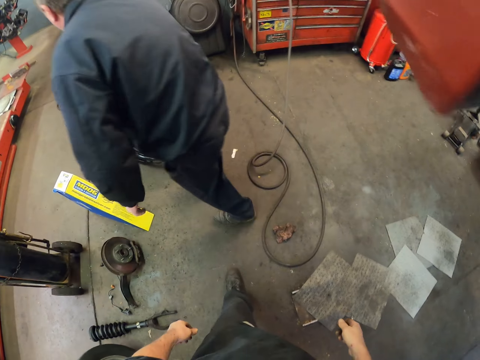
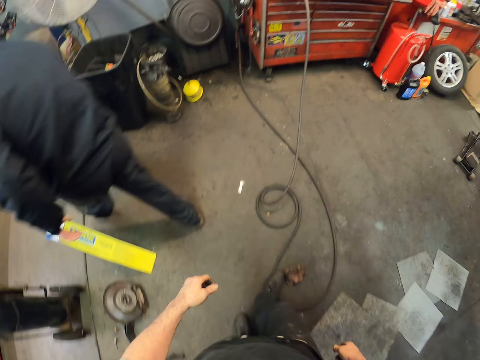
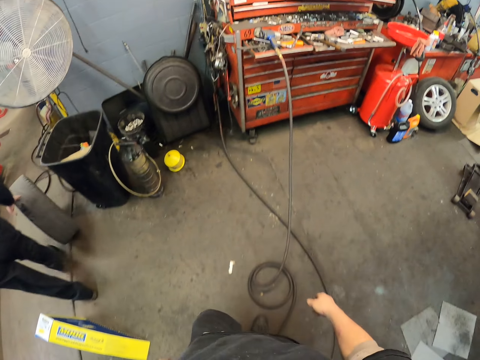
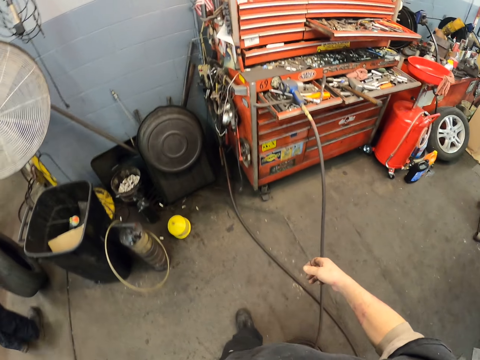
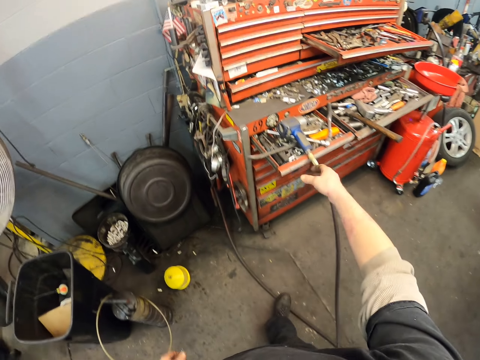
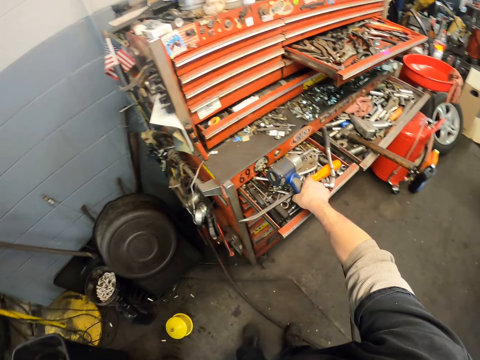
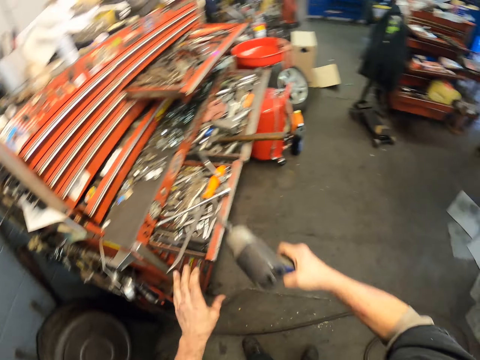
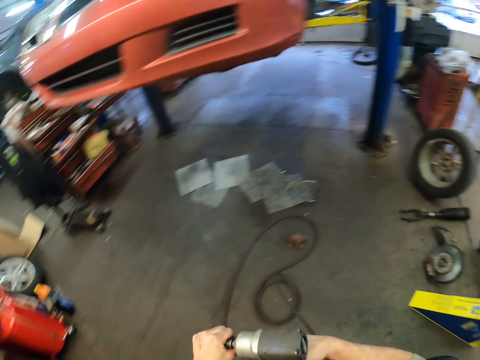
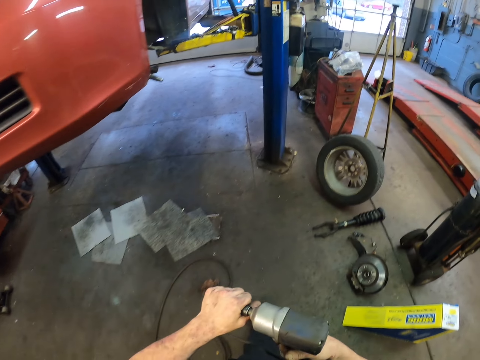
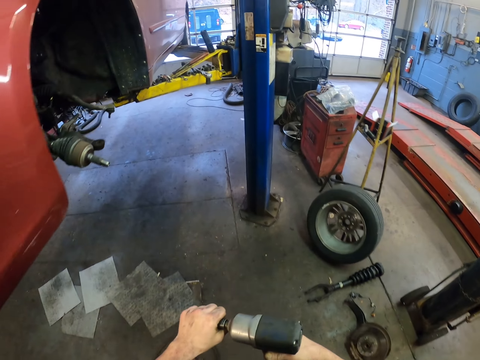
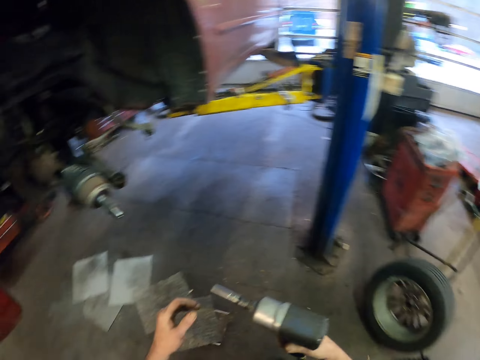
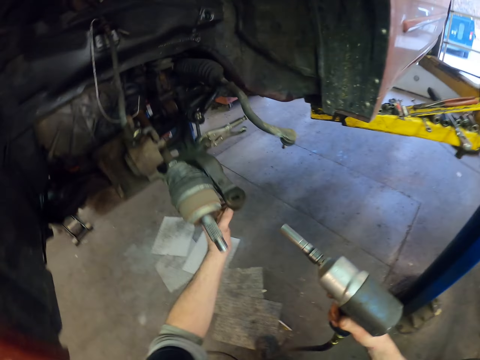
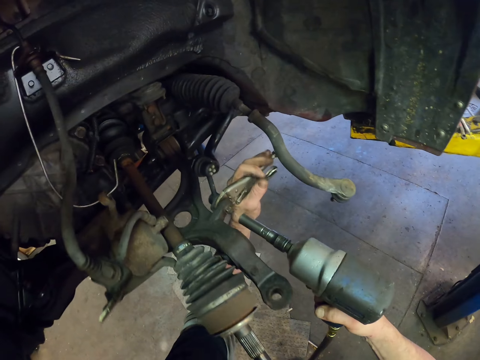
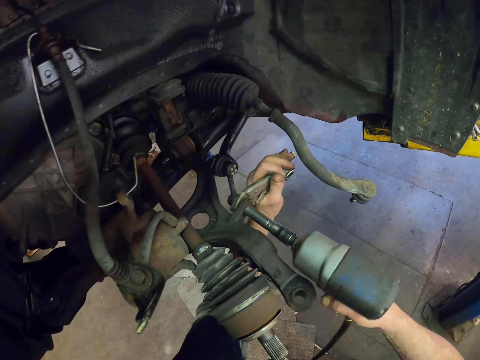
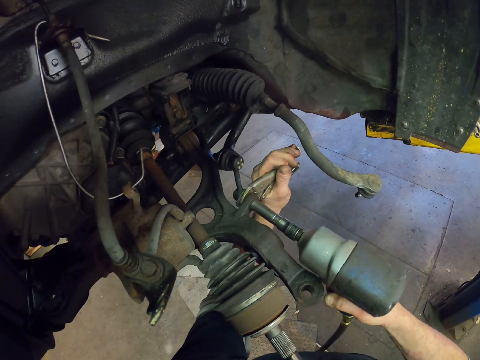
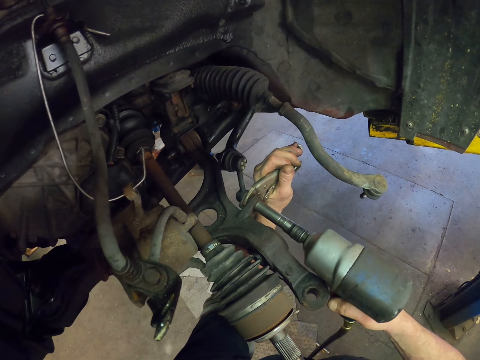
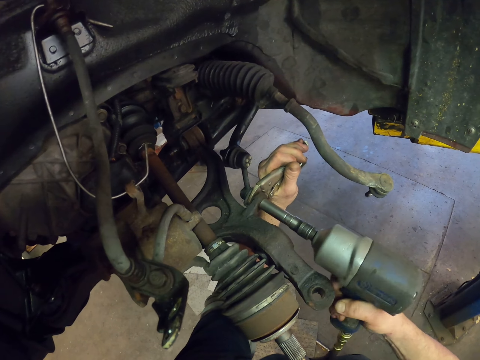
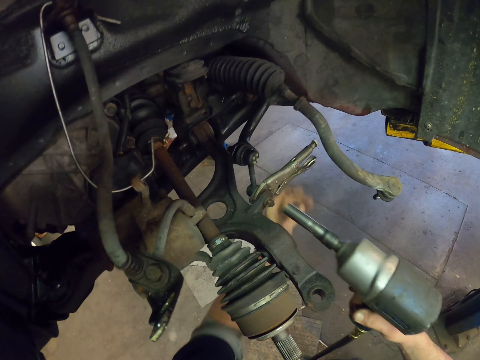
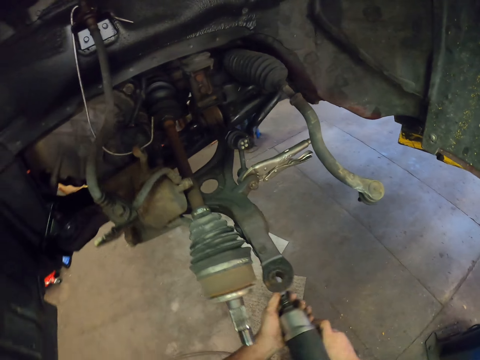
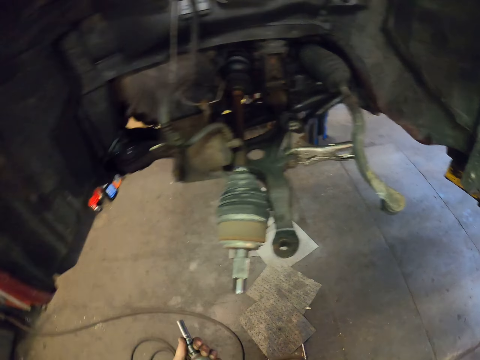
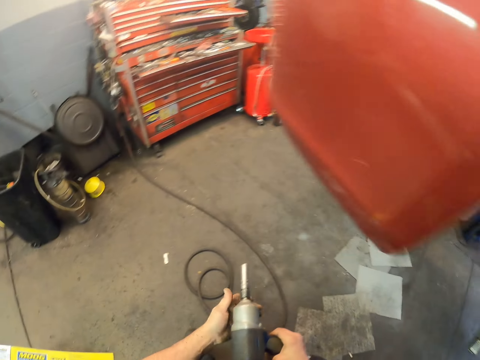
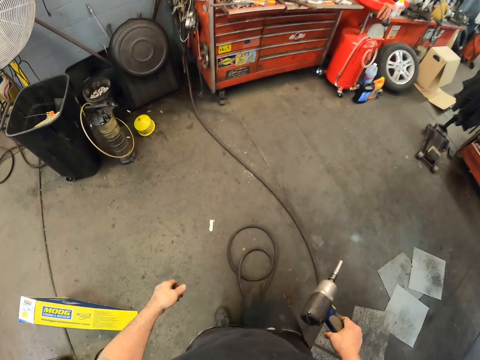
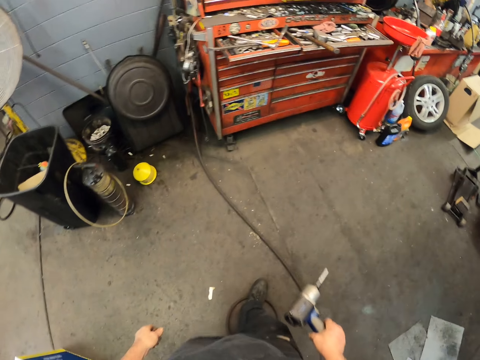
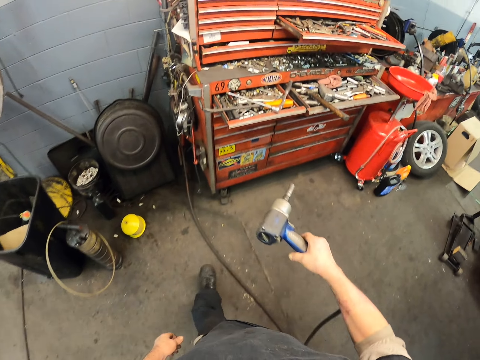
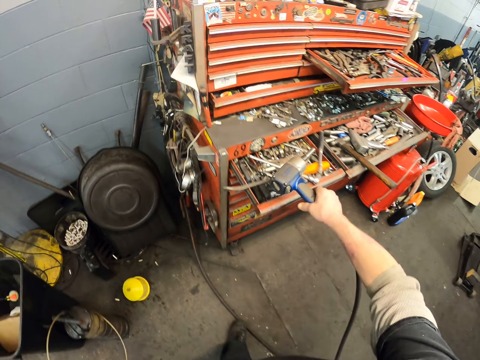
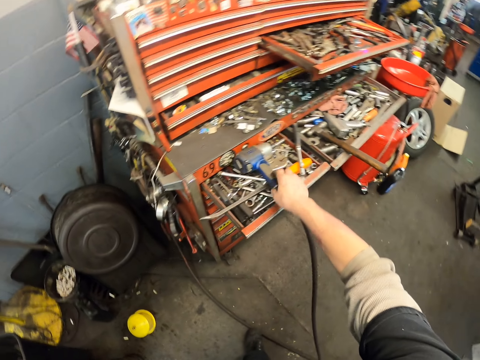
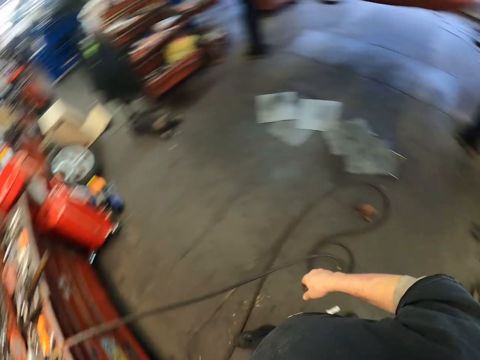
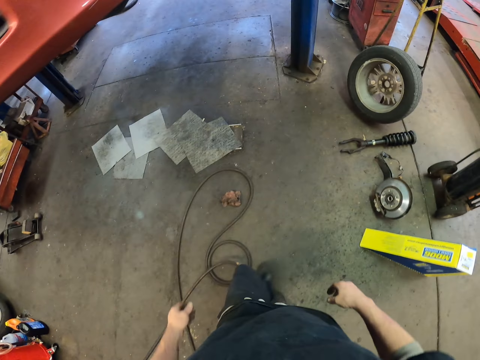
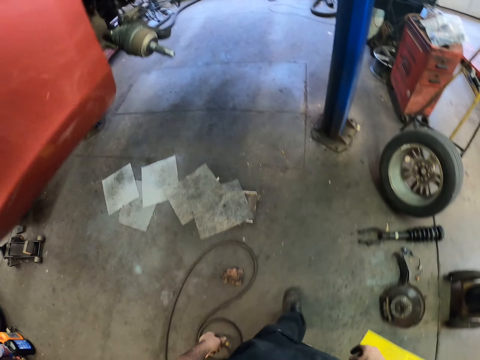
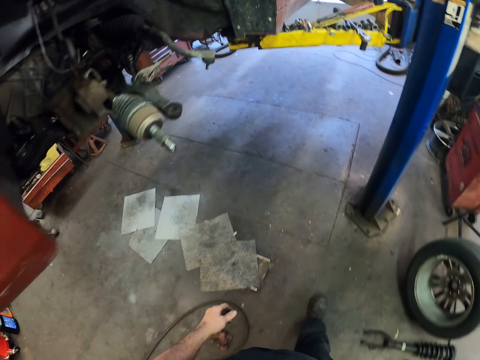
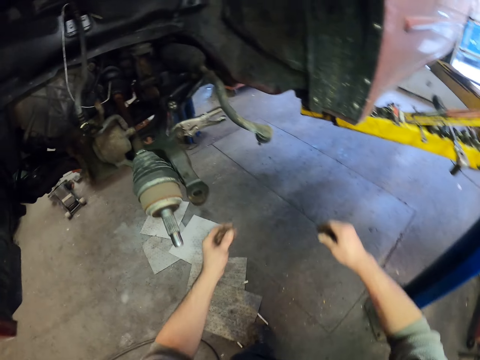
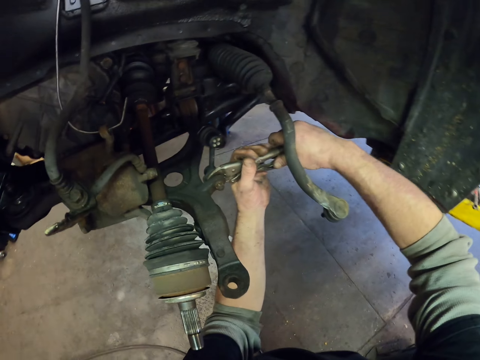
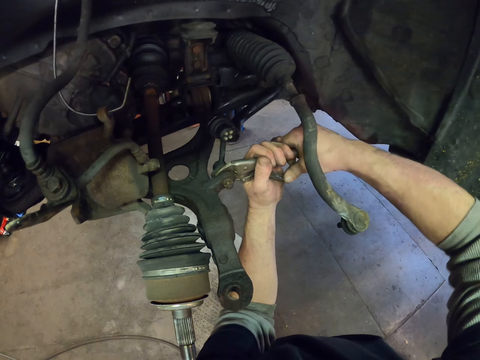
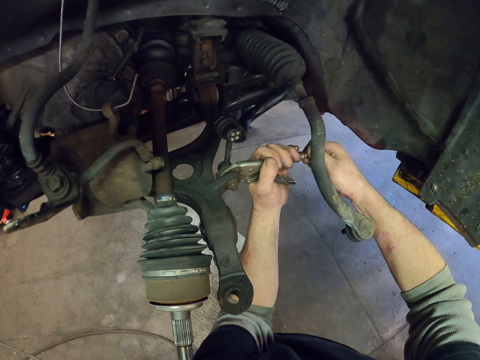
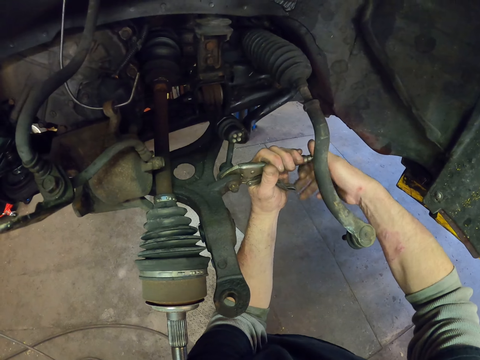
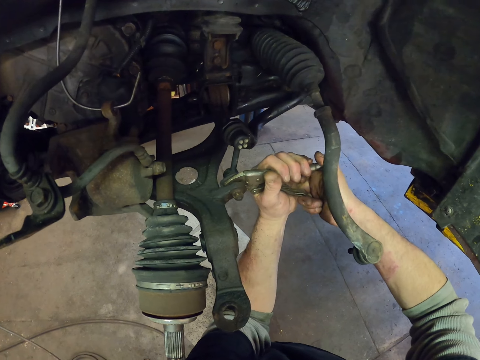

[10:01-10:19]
The camera wearer walks around and takes a step. They pick a power drill. They walk around and take a step. They drill the car. They walk around. They put the drill machine on the tool box. They walk around and take a step. They tighten the screw. They repair the forklift.

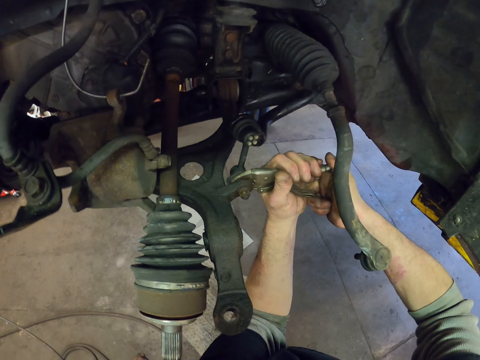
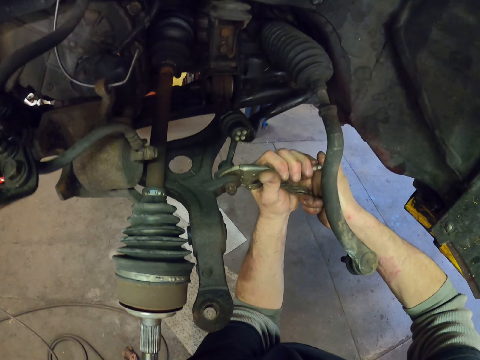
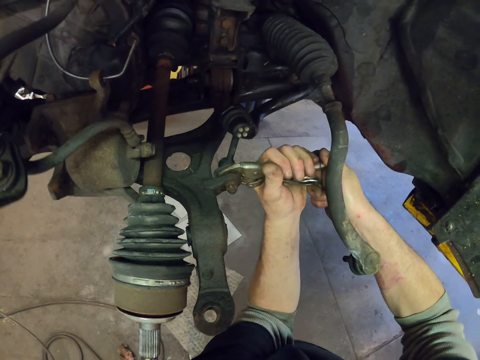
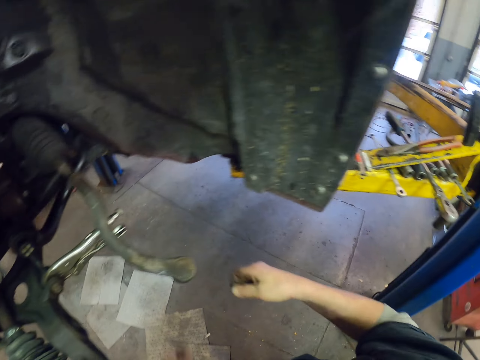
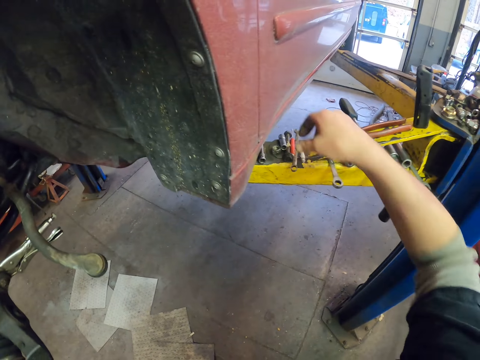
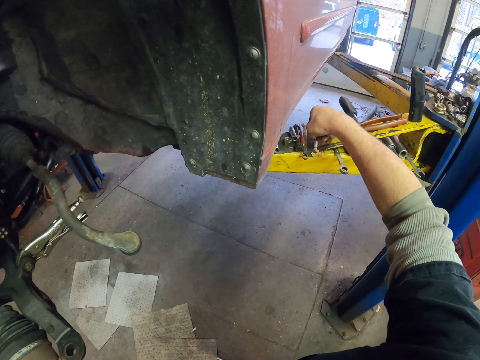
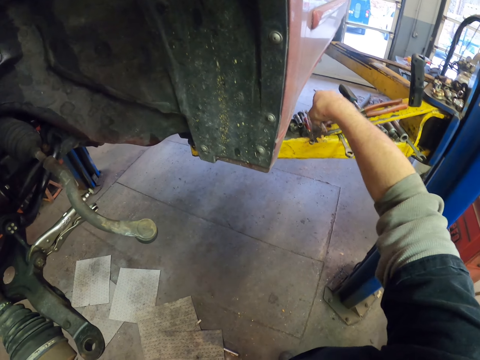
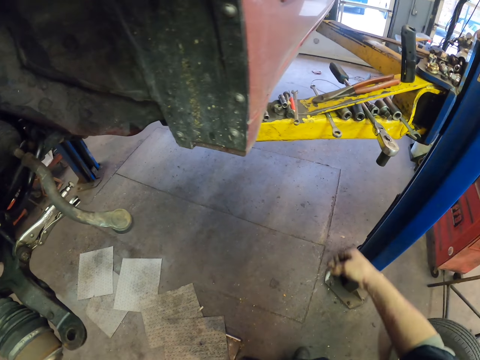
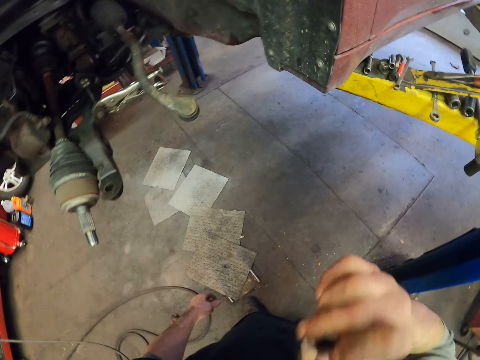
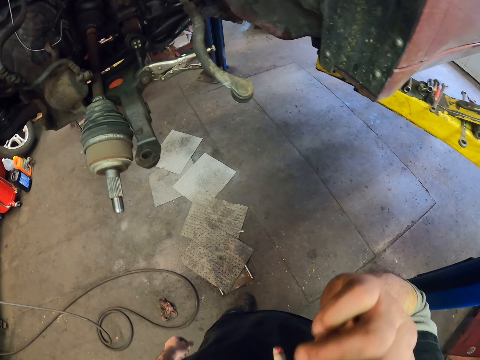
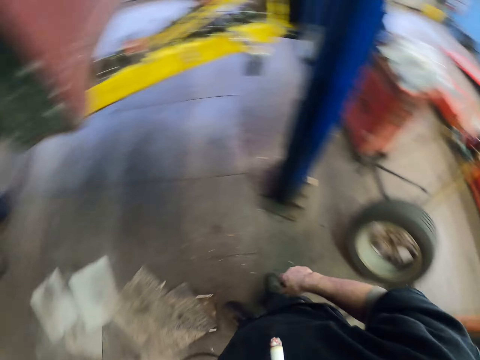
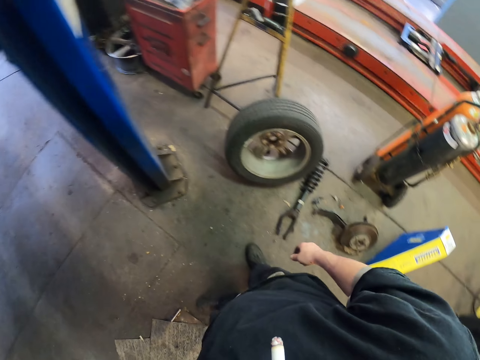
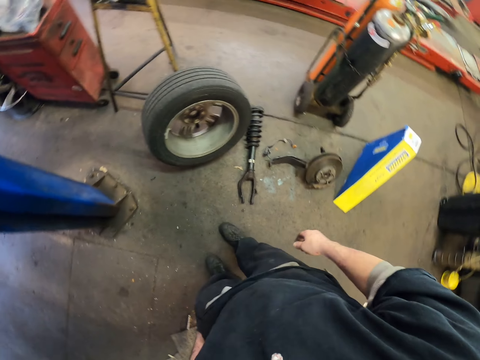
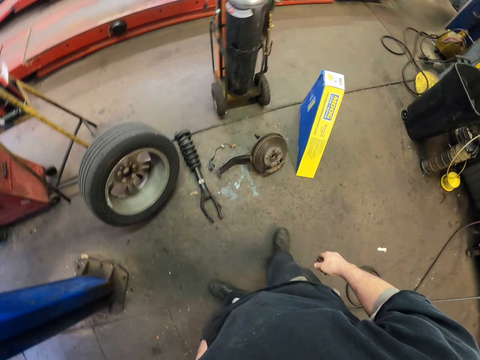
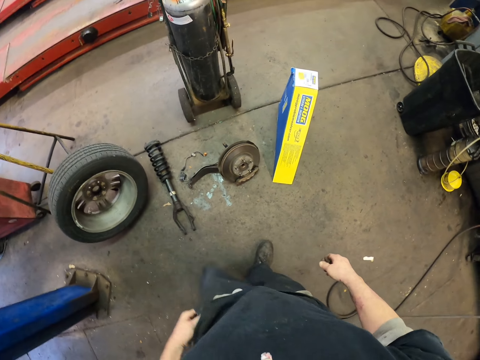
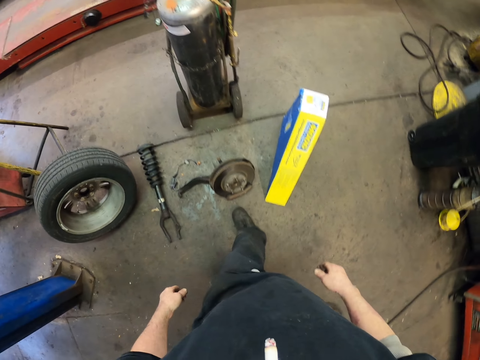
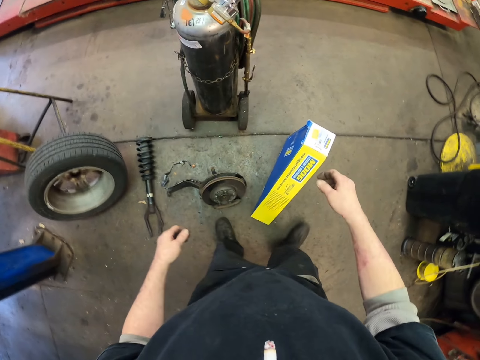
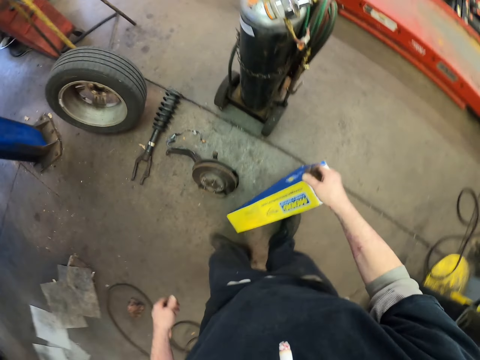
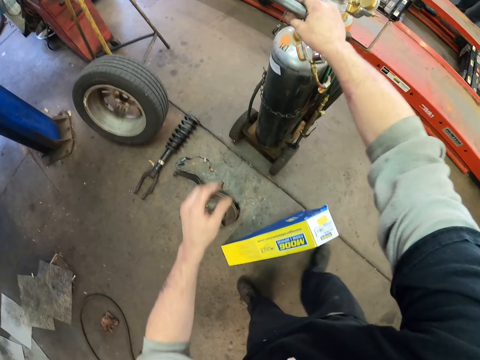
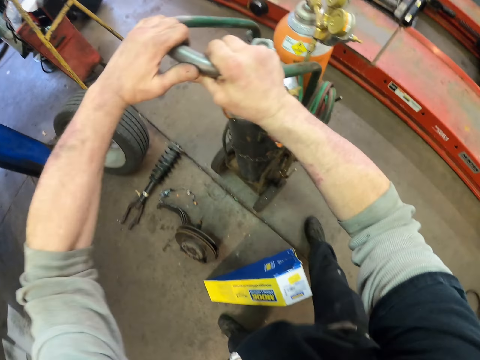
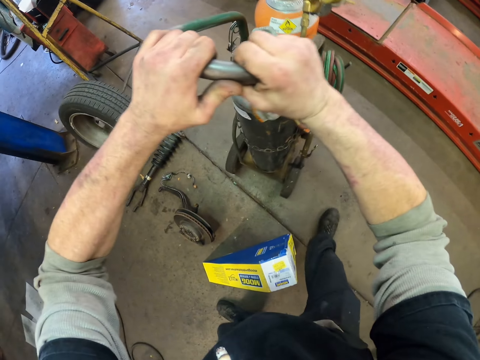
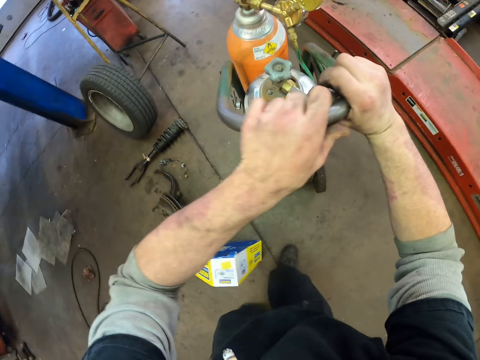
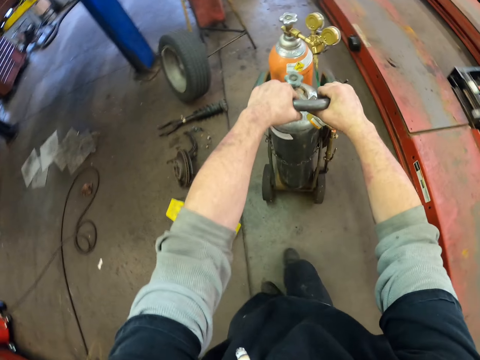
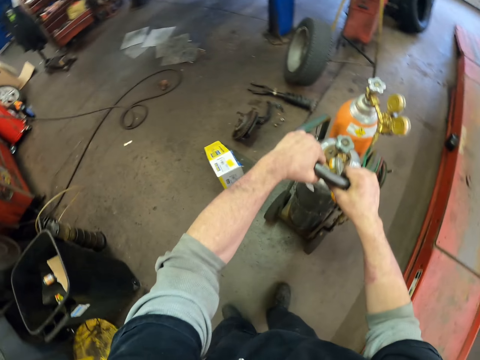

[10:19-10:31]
The camera wearer takes a cigarette. They look around. They move the gas tank. They pull the welding gauze.
